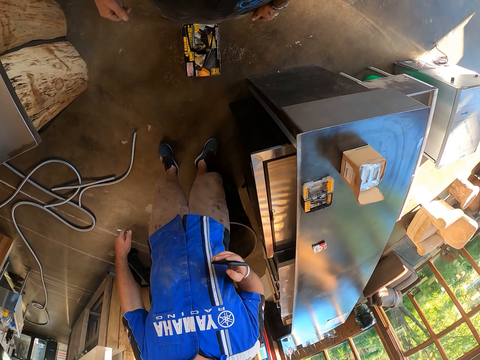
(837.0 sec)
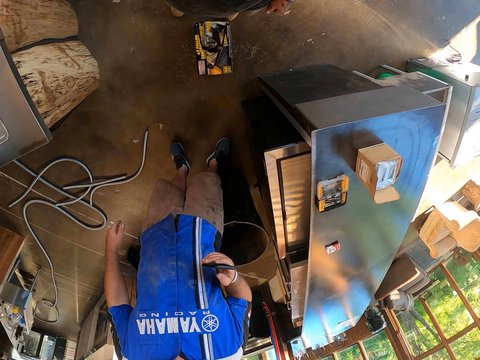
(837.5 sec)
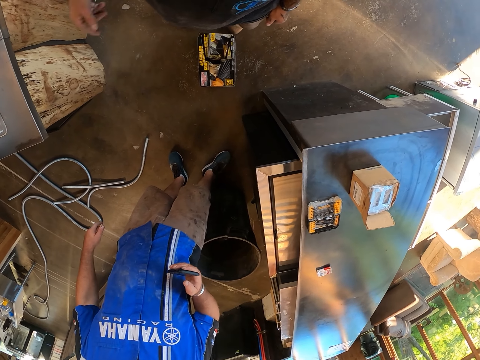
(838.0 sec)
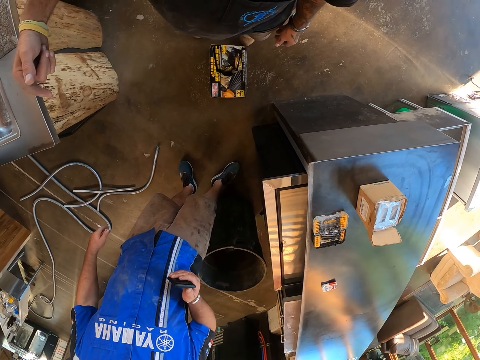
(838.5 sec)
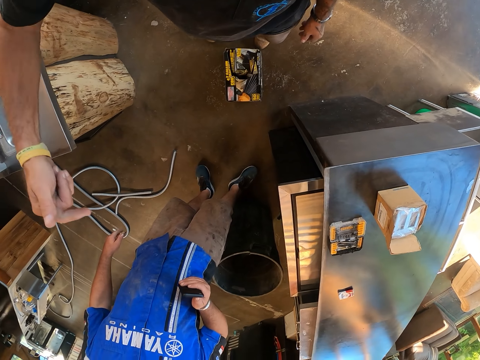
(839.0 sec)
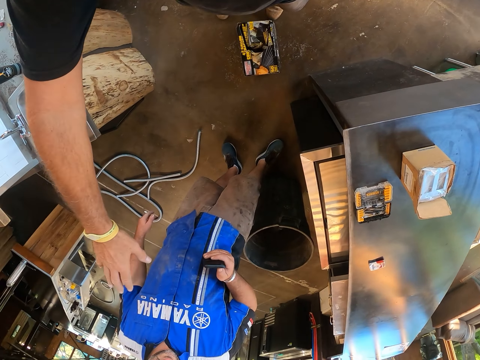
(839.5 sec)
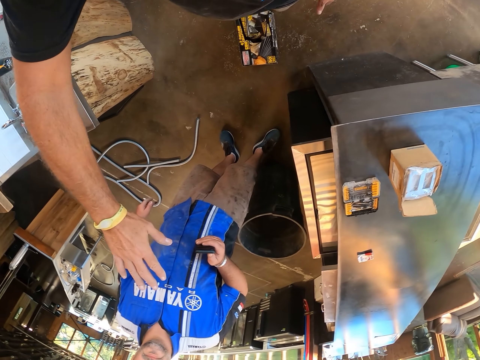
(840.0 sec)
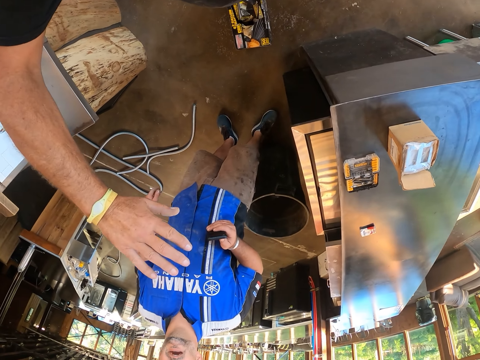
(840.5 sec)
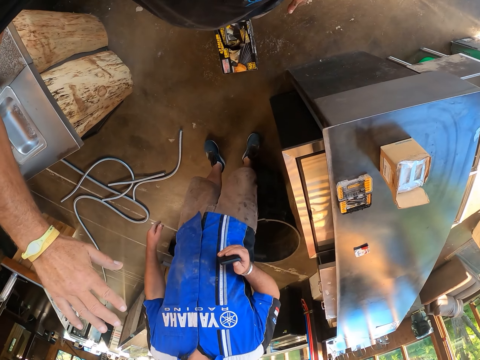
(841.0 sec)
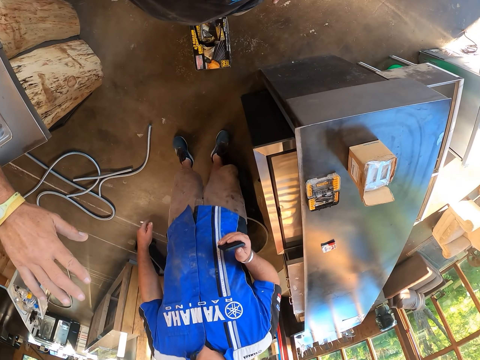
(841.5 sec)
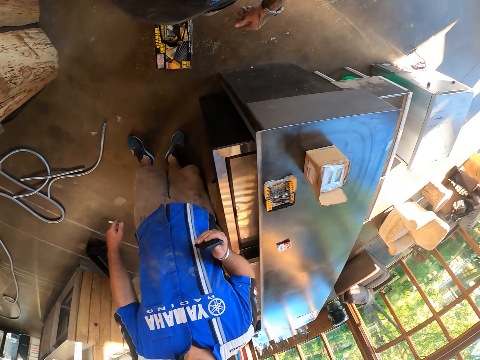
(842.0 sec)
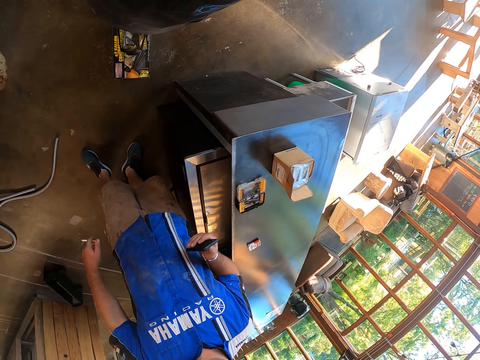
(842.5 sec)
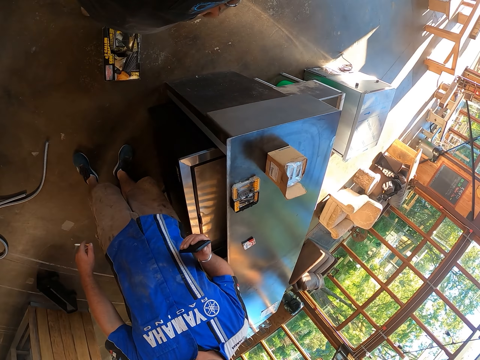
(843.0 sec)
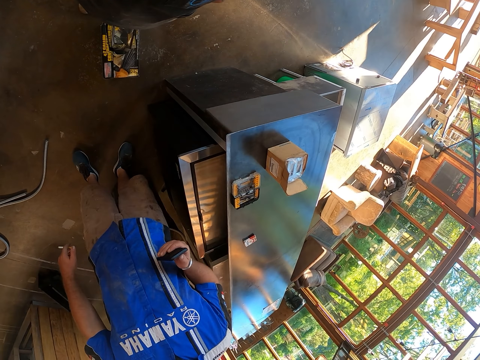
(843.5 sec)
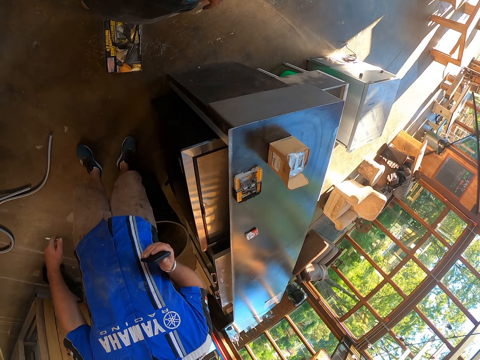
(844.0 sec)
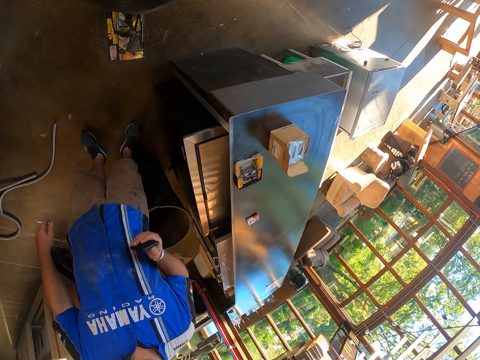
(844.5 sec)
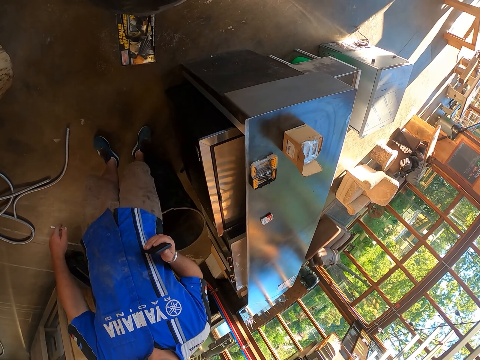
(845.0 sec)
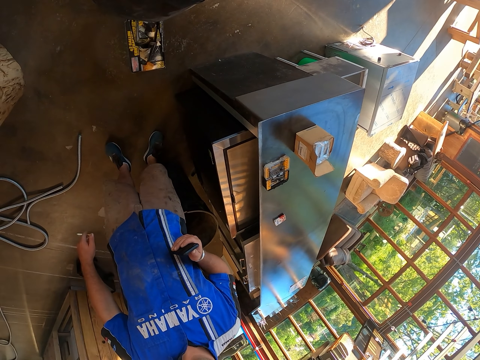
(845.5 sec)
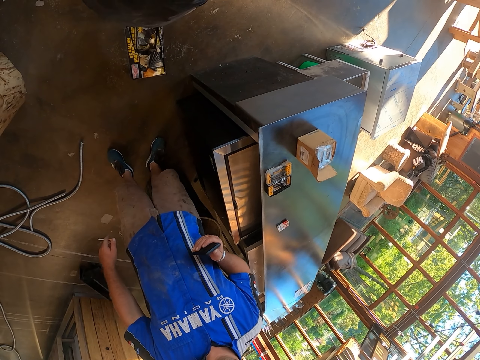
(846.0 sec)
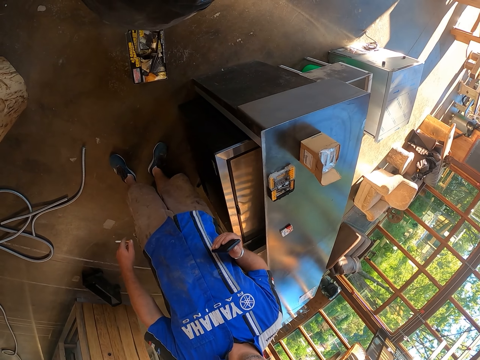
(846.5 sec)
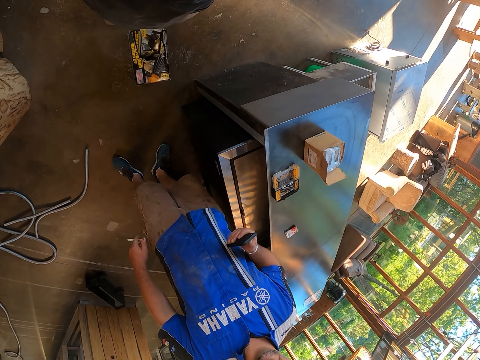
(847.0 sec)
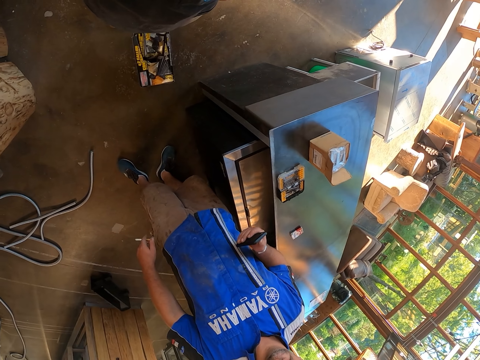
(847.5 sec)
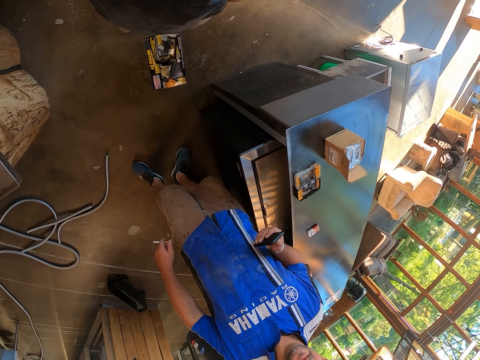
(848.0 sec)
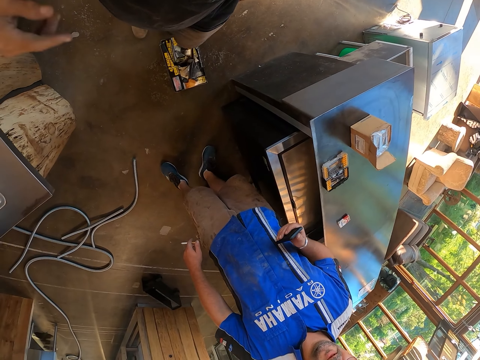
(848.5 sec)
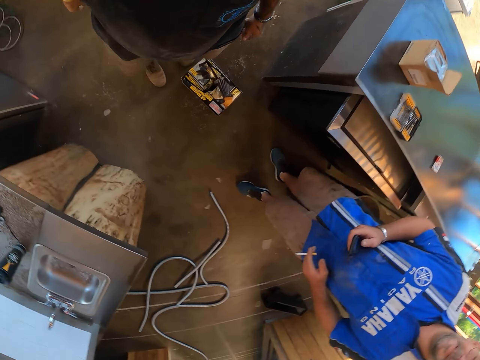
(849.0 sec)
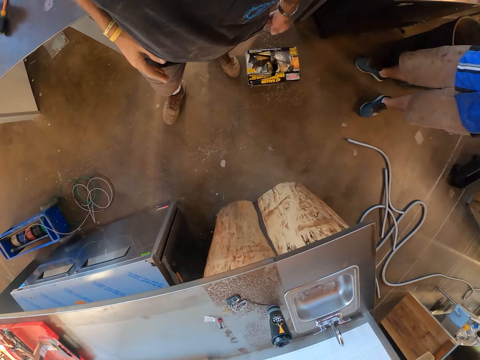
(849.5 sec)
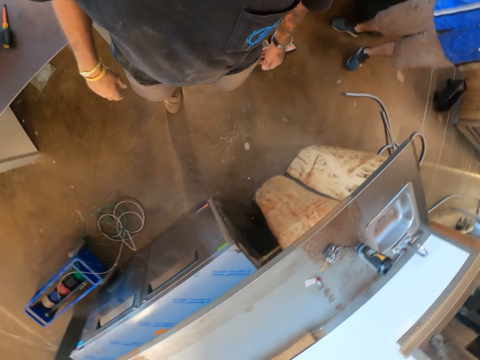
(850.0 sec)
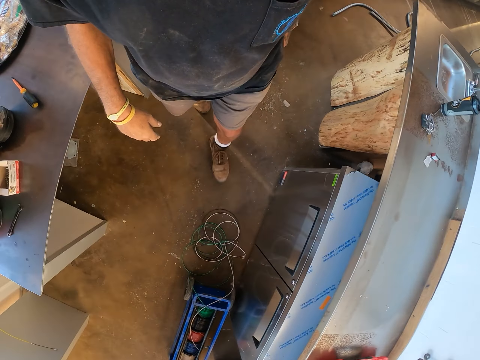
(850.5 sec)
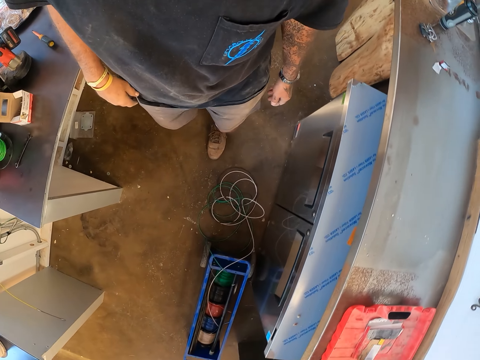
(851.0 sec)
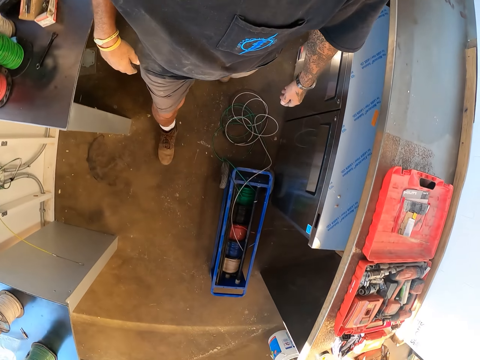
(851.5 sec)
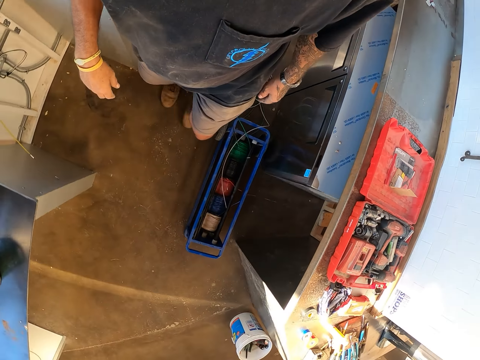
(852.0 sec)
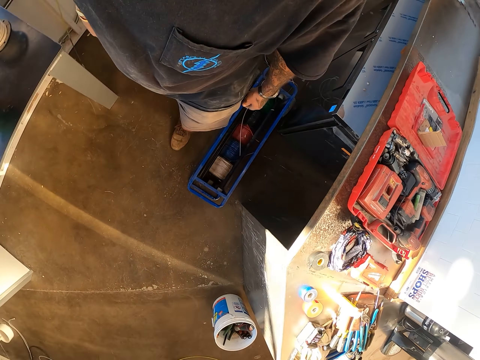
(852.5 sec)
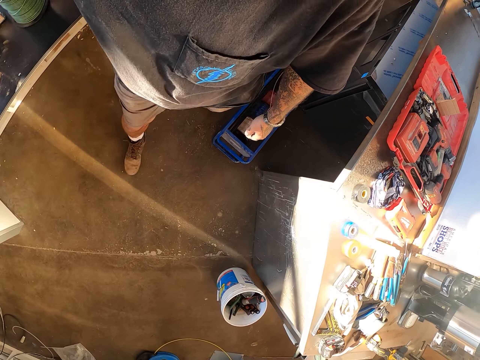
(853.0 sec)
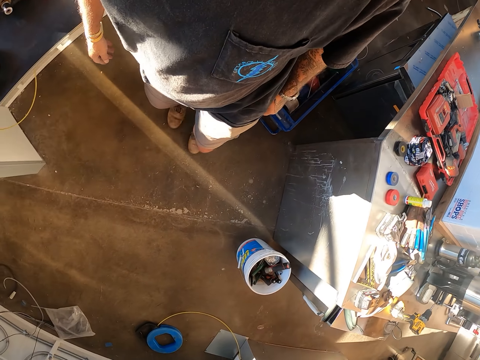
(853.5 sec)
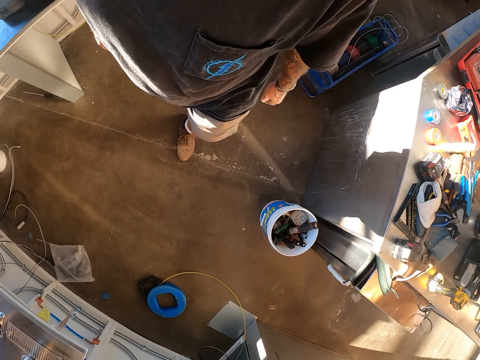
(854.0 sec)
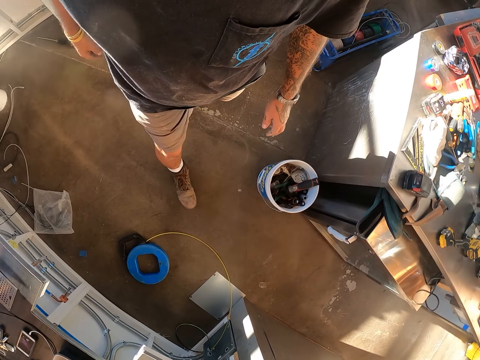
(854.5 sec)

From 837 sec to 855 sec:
The camera wearer swings their hand. They walk around.

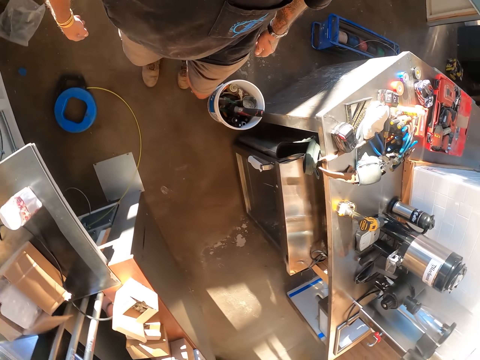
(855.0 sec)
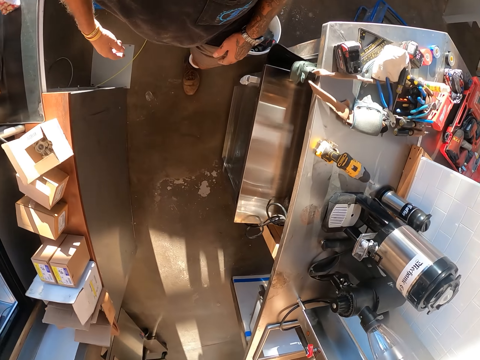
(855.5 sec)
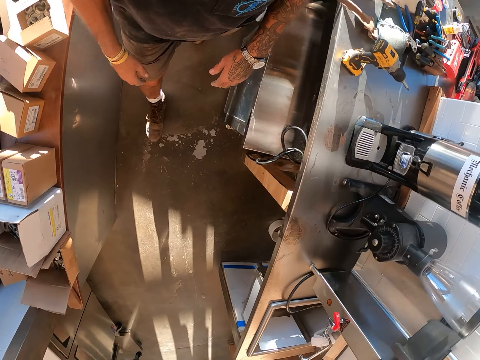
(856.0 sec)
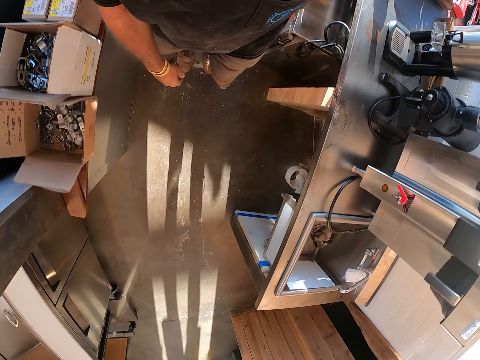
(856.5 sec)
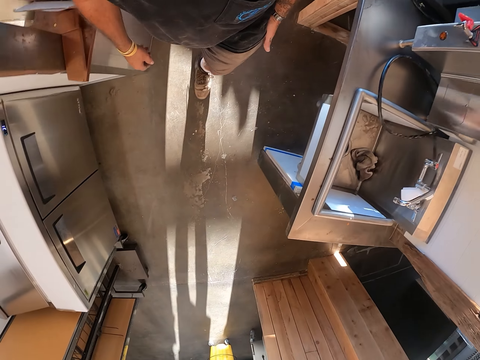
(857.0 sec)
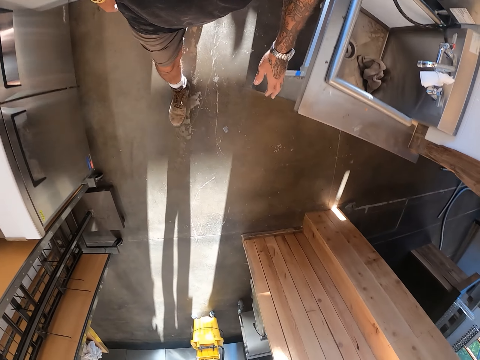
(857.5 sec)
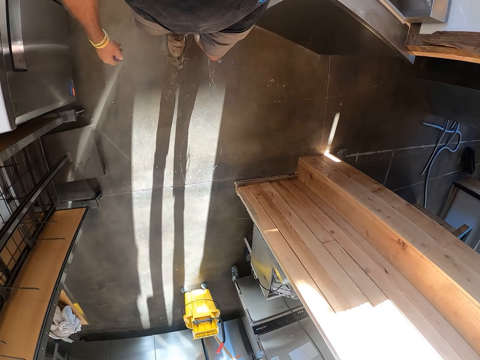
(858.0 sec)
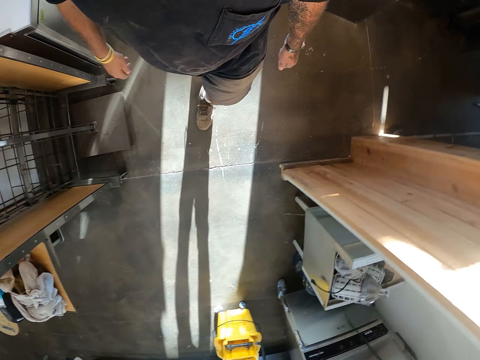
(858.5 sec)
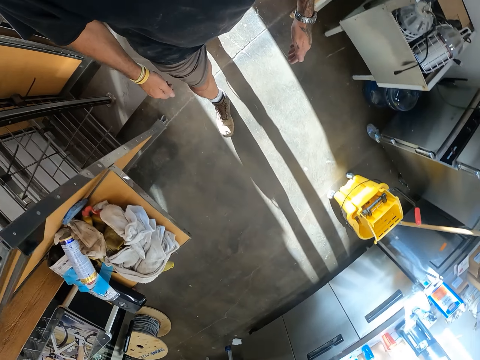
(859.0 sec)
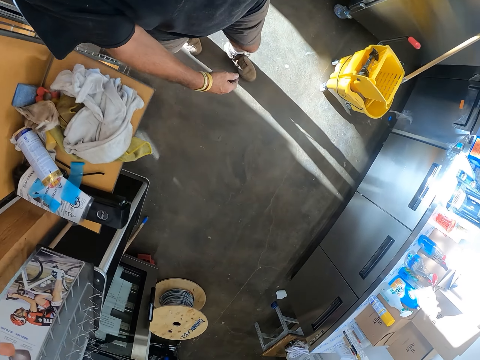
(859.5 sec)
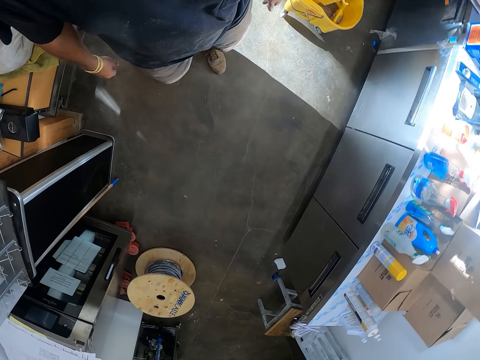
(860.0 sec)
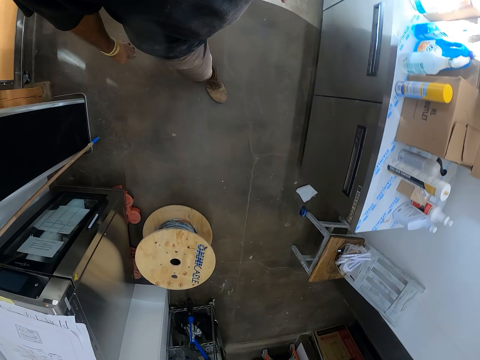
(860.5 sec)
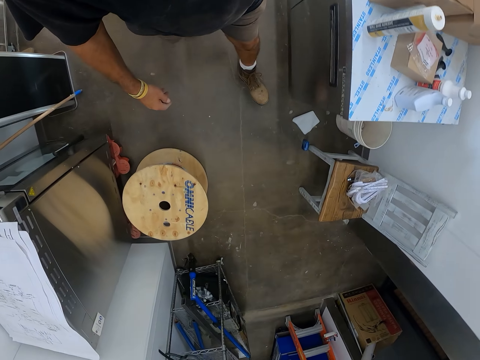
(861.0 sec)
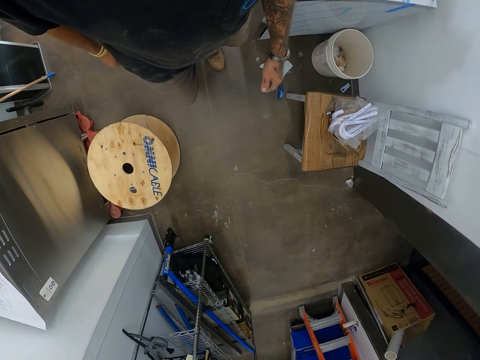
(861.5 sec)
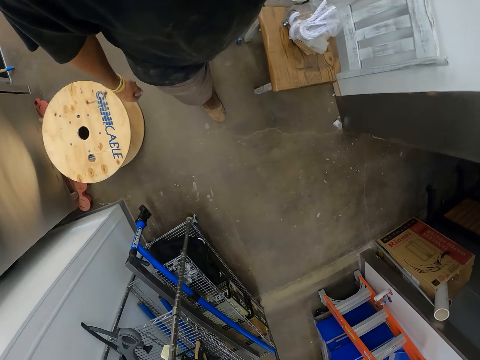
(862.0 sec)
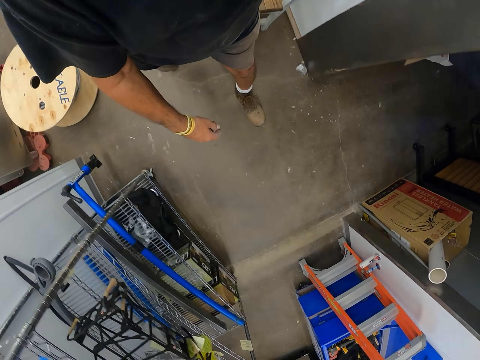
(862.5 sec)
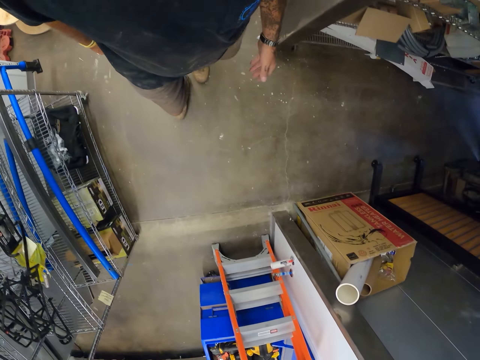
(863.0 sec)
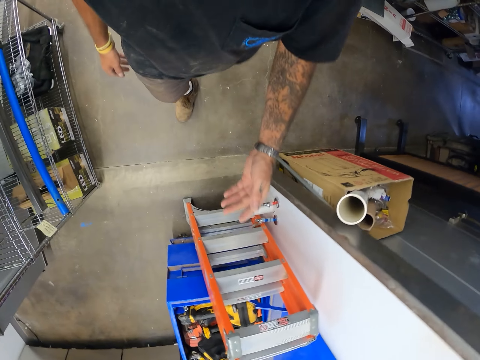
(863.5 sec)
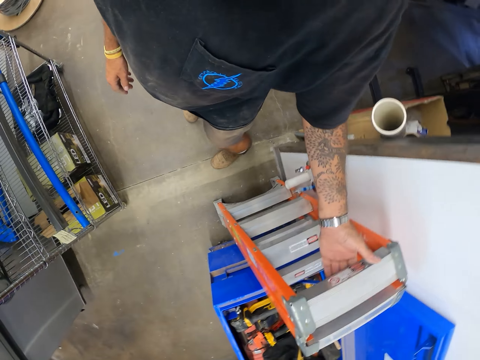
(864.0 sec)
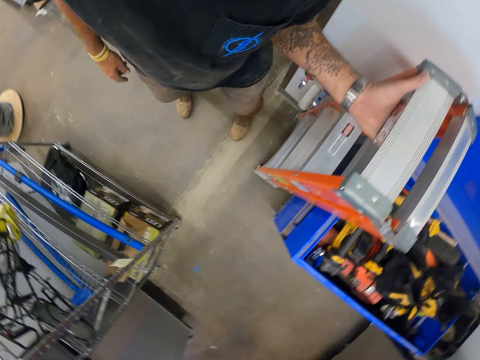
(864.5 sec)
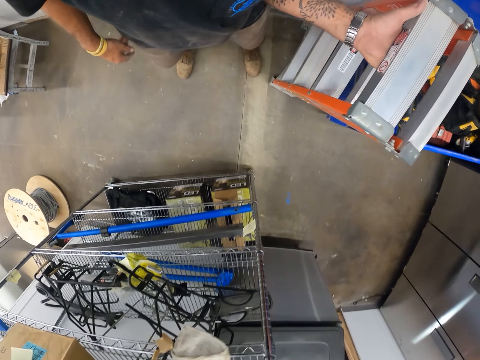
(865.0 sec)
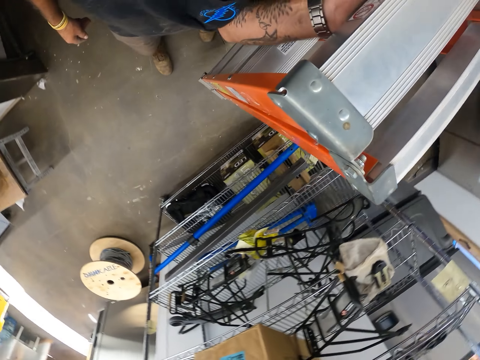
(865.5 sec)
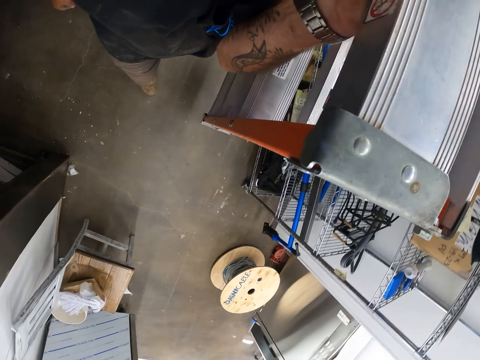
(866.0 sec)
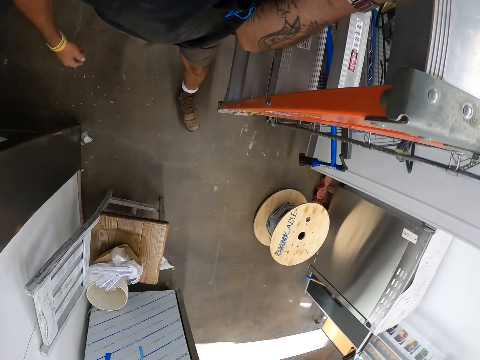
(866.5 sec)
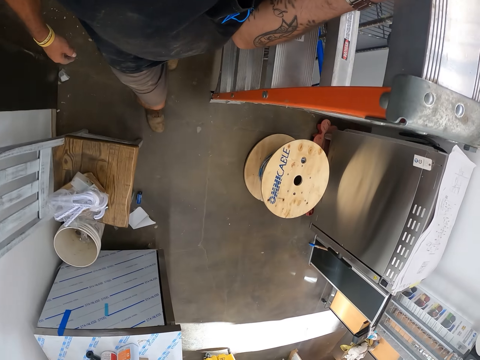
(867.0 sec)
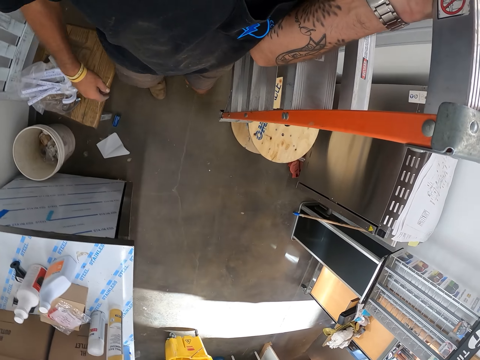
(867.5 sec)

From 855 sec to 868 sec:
The camera wearer picks up the ladder. They walk around with the ladder in hand.
